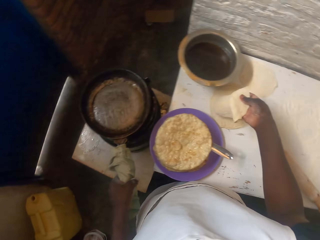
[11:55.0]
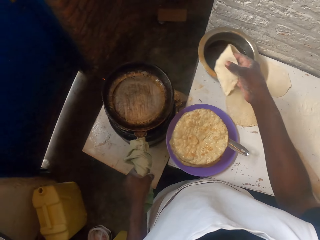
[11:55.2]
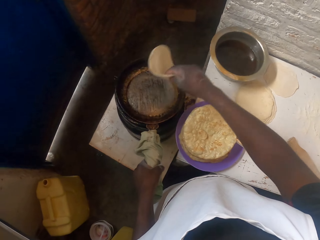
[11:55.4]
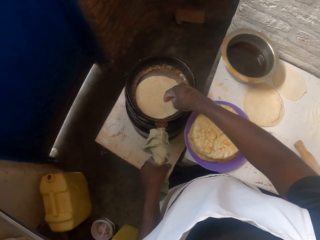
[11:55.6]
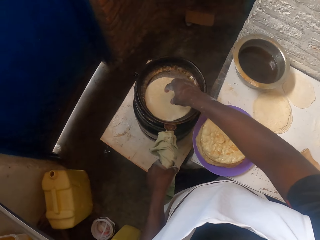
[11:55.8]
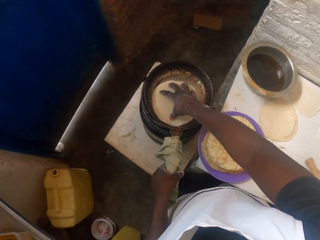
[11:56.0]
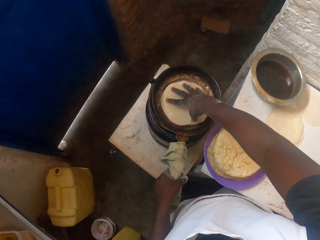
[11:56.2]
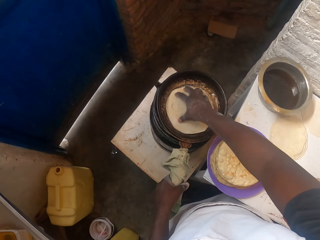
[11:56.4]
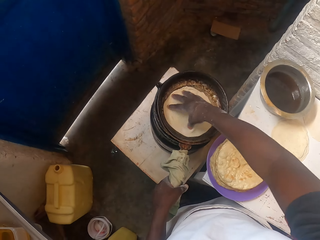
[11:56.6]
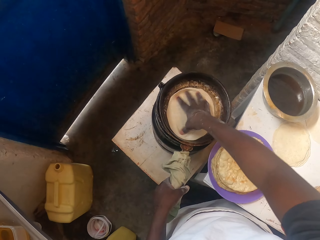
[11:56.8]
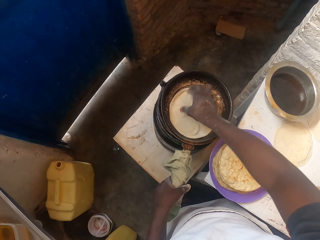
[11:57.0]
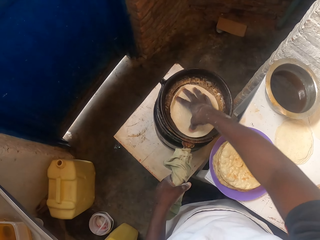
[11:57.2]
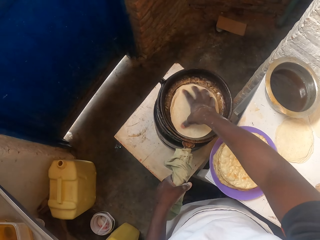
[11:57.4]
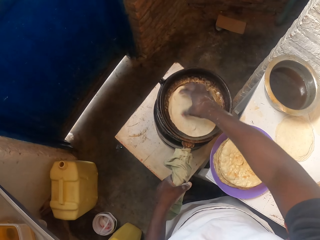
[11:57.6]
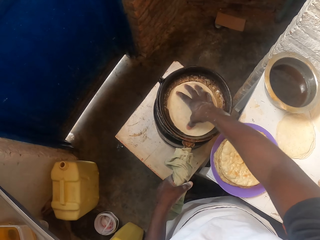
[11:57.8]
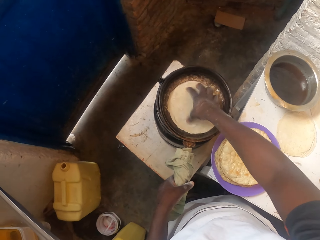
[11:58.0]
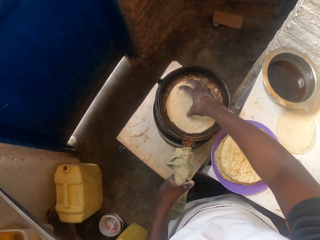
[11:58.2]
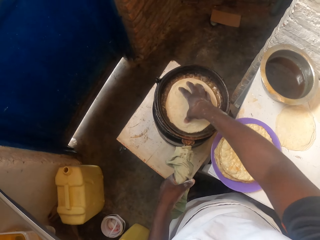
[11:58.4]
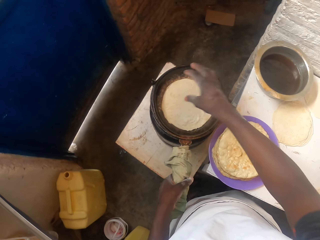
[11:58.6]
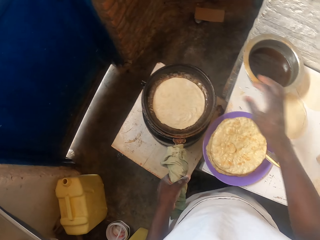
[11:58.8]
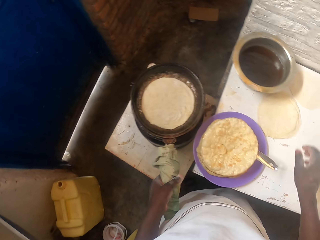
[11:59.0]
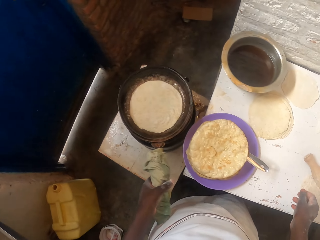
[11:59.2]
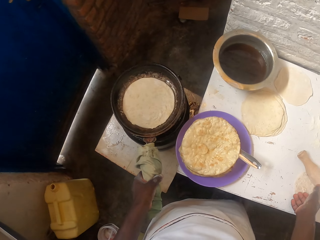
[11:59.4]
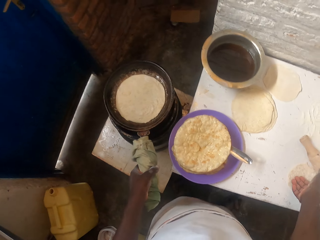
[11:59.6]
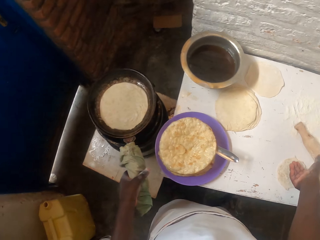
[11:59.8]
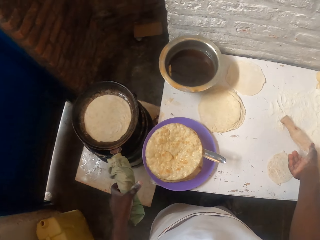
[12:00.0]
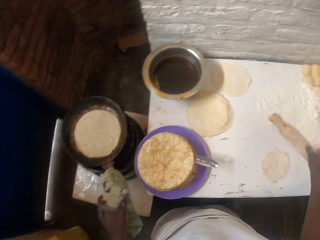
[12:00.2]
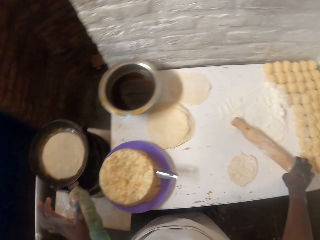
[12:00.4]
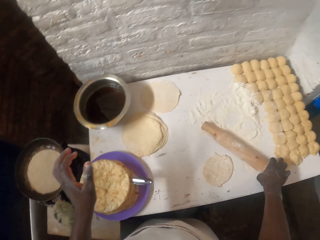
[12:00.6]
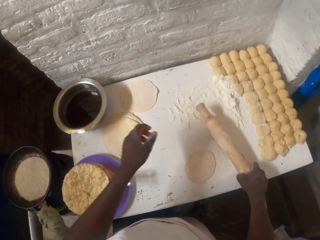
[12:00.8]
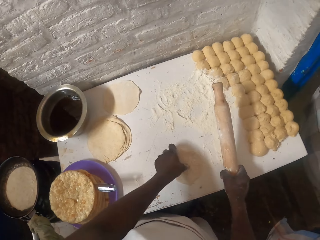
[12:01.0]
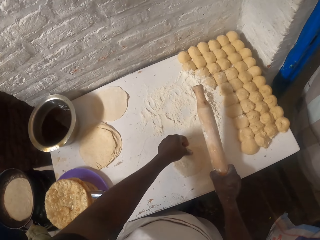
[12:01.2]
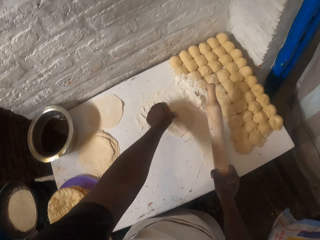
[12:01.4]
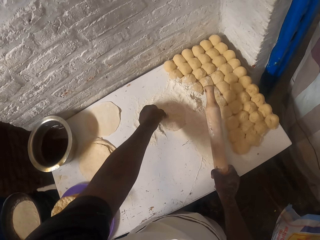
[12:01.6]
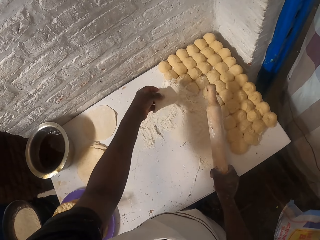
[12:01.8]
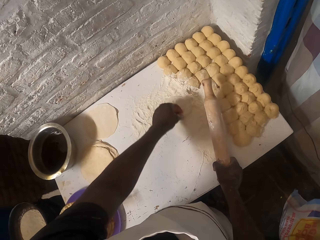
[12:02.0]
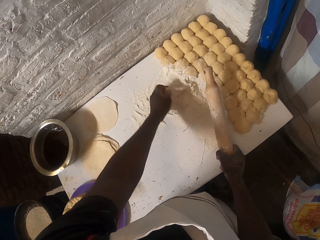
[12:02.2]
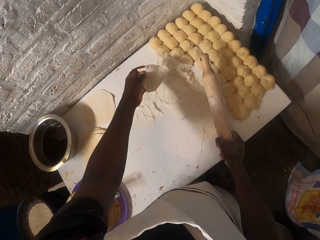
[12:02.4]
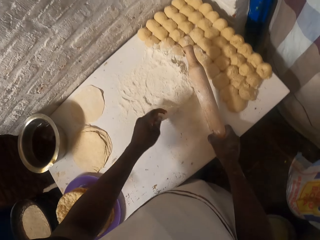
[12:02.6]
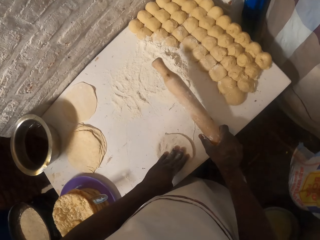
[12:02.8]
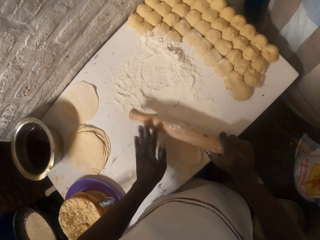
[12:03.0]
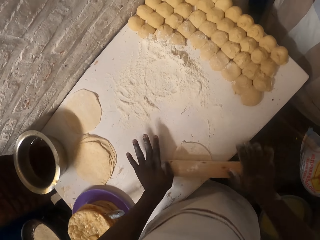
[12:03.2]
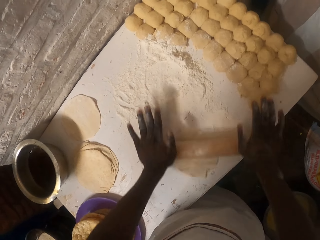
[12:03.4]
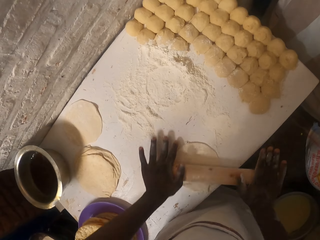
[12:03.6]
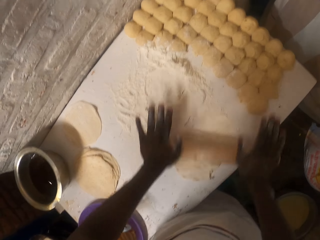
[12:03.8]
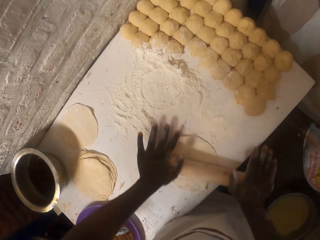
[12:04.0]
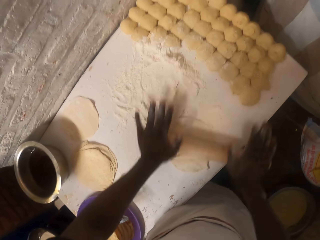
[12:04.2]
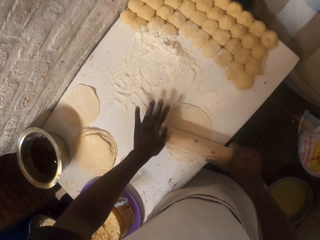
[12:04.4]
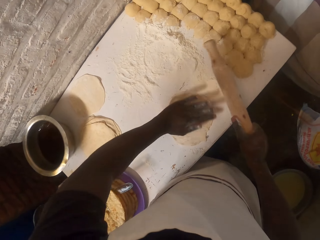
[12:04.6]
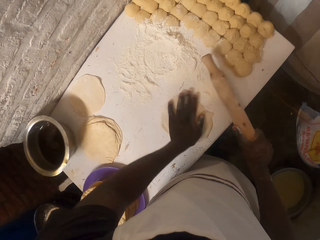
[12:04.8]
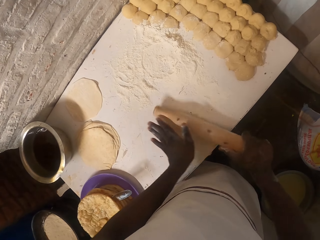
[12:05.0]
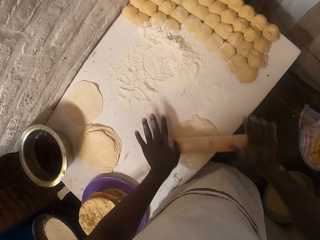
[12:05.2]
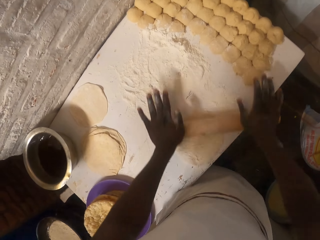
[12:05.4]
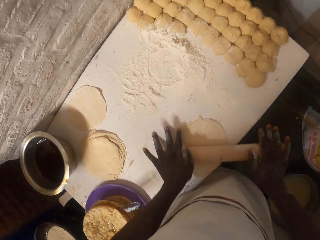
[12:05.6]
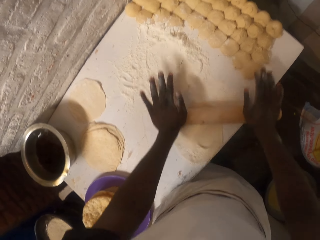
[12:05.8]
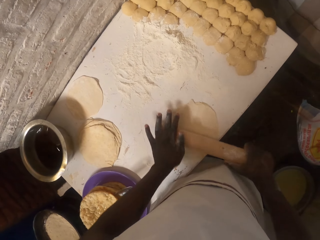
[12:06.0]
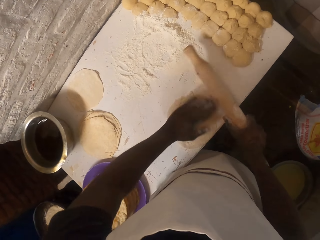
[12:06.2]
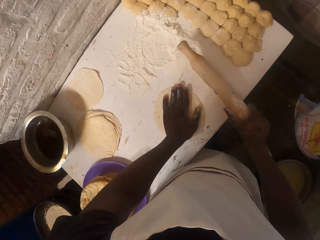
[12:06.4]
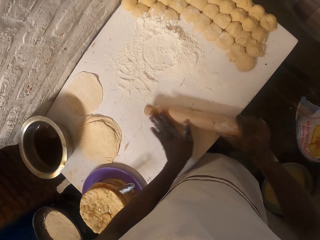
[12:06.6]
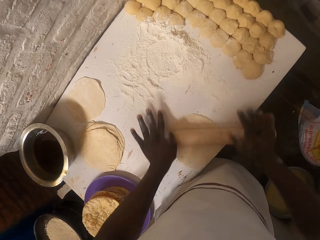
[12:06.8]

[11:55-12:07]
The camera wearer picks up a dough on the table. They put the dough on the pan. They rotate the dough on the pan. They pick up a rolling pin. They put the dough to the flour on the table. They roll the dough with the rolling pin.

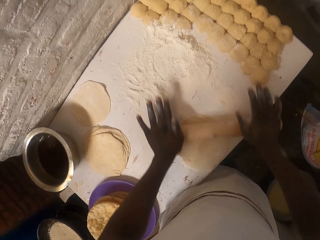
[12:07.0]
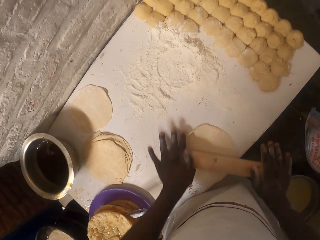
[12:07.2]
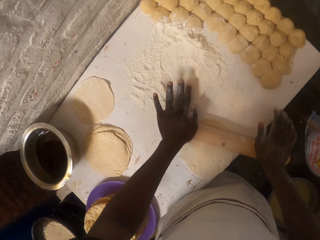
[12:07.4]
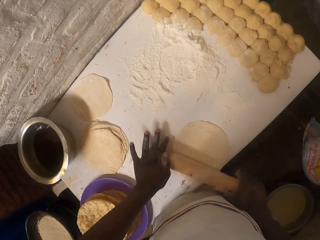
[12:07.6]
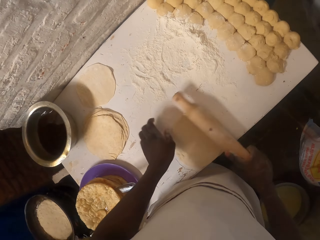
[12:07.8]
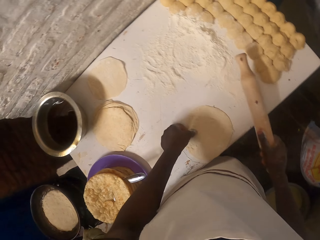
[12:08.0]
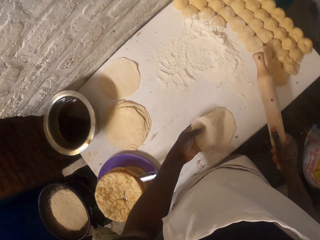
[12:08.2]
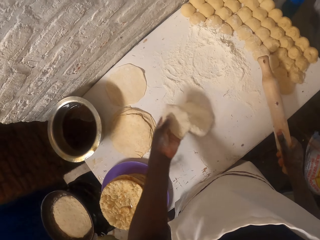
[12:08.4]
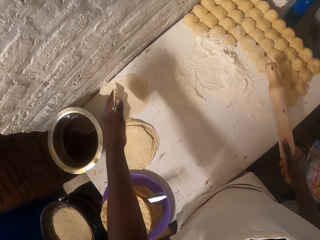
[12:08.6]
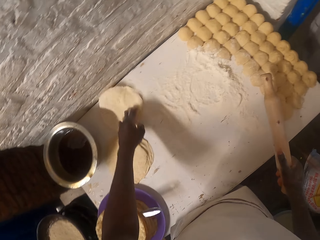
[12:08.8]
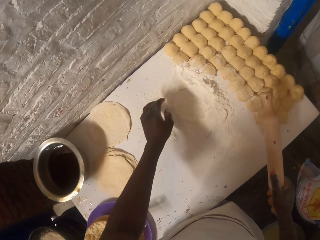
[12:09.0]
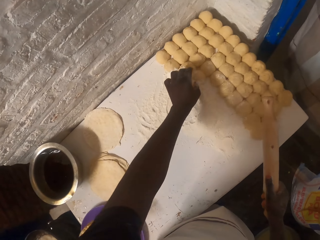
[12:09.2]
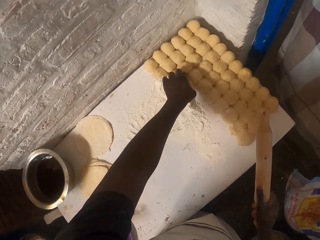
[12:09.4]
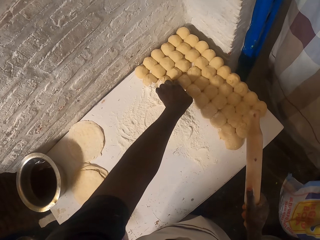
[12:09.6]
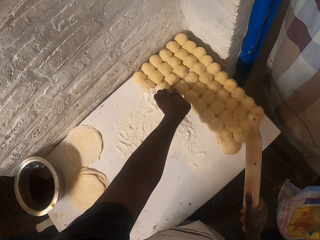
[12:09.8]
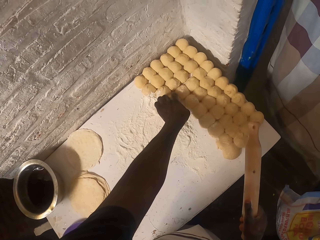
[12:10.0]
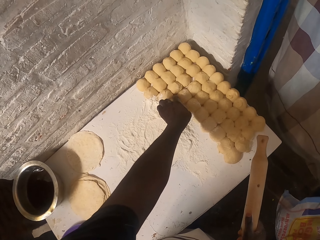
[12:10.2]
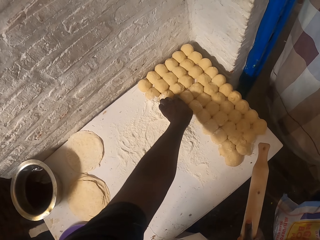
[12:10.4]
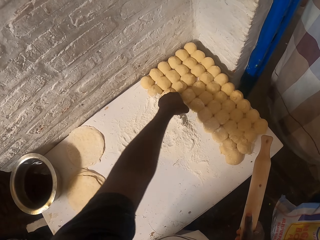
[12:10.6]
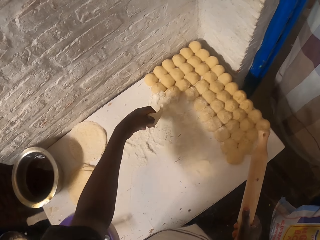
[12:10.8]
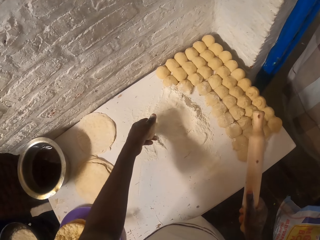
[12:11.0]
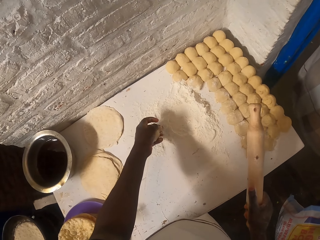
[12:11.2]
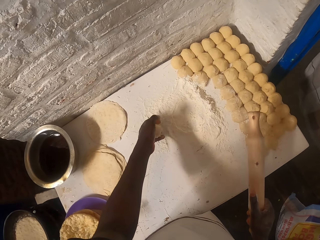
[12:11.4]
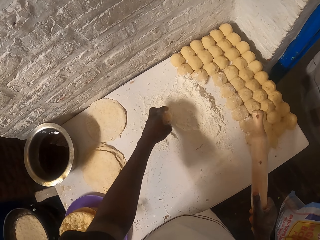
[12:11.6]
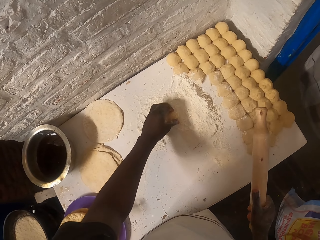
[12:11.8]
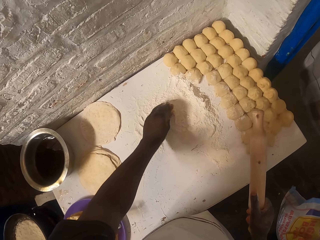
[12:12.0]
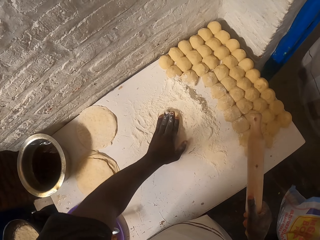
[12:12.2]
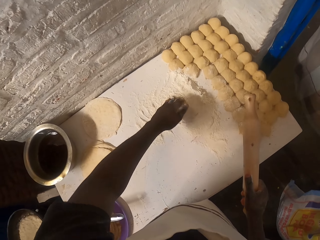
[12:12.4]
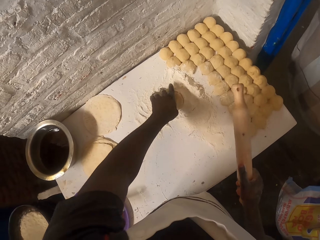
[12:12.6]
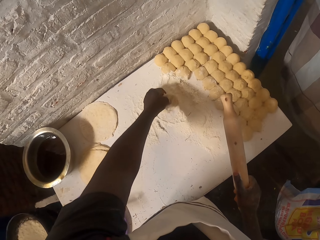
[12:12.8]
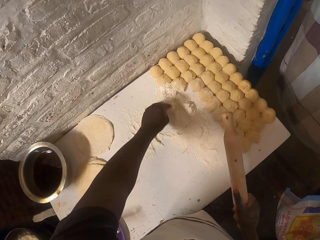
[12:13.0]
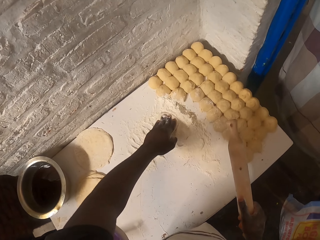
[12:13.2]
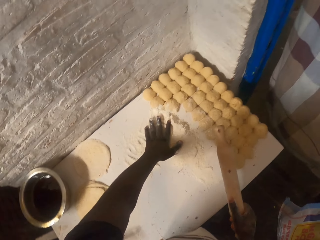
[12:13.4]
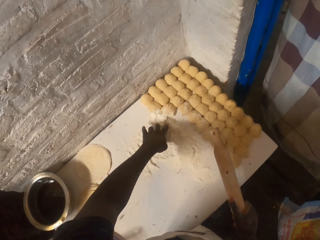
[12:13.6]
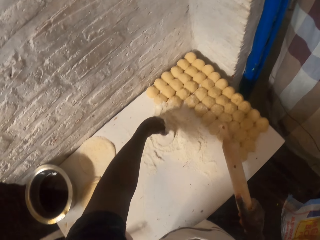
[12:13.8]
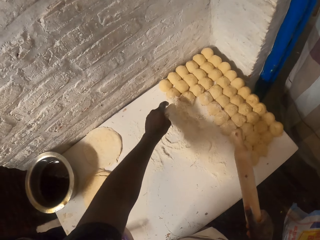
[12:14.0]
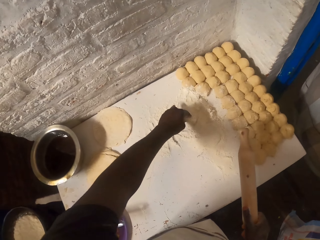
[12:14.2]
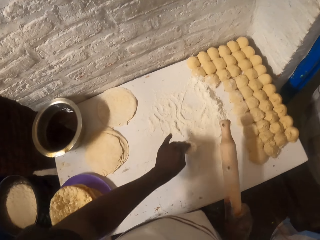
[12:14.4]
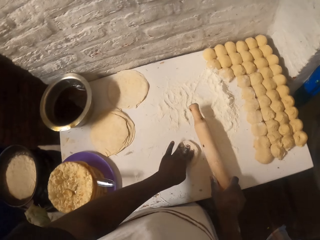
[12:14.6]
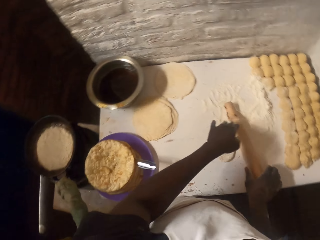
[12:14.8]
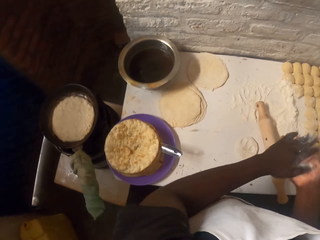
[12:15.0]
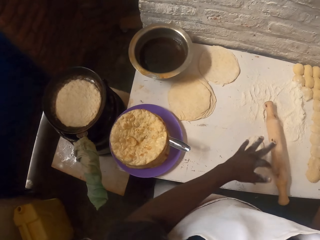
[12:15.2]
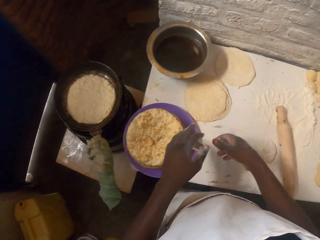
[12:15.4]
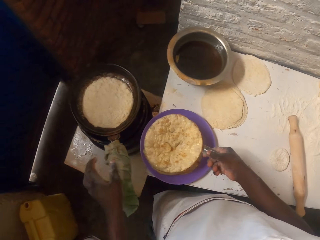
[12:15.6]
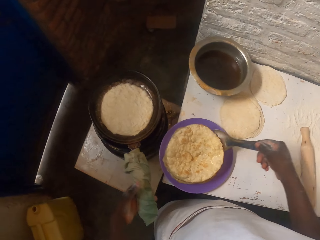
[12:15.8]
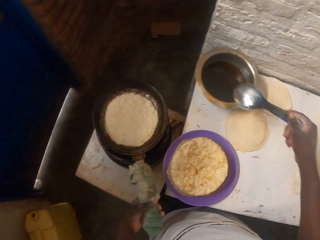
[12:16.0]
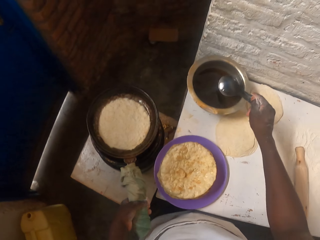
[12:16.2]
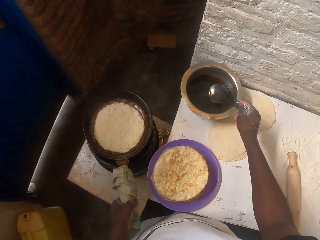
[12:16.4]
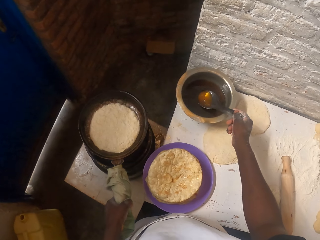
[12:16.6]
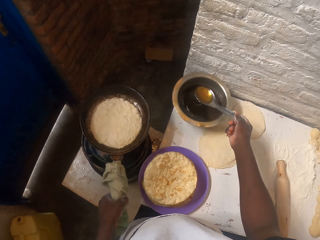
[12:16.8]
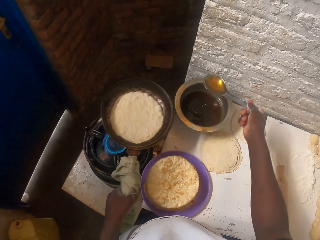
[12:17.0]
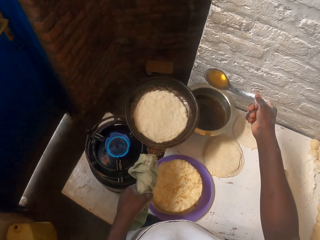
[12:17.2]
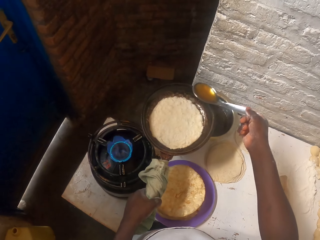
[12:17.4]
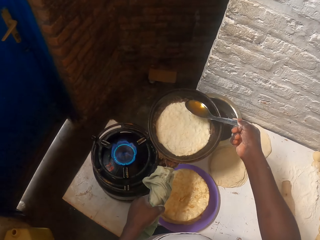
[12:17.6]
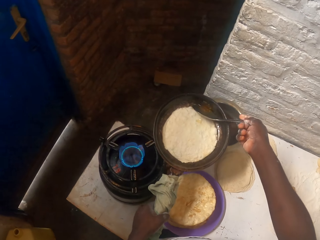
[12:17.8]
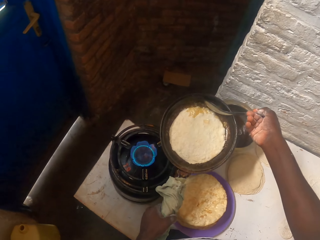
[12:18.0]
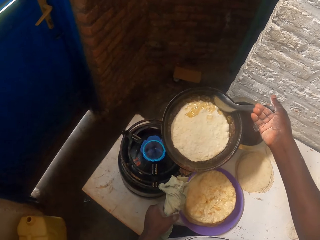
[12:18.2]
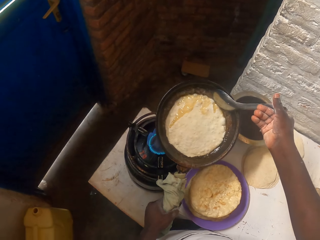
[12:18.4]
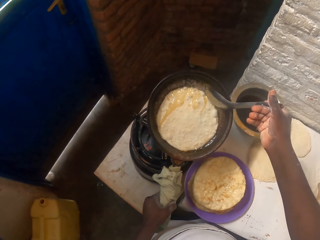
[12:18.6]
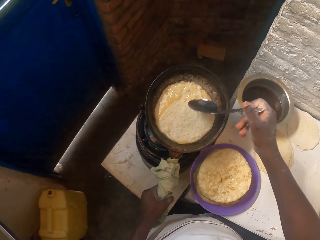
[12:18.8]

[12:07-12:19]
The camera wearer puts the dough on the table. They pick up a dough on the table. They put the dough in the flour. They apply flour on the dough. They put the rolling pin on the table. They pick up a spoon. They put the spoon in the cooking pot with oil. They pour oil to the cooking pan with the dough.
